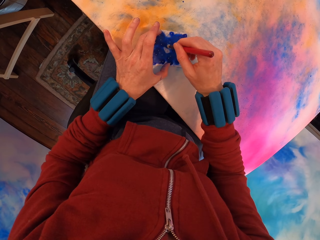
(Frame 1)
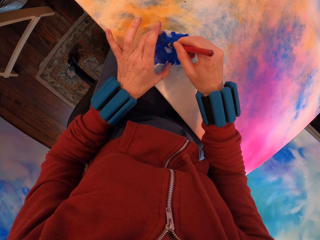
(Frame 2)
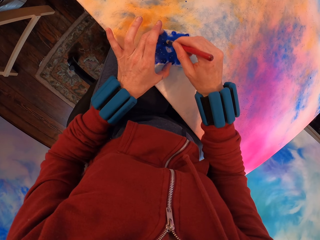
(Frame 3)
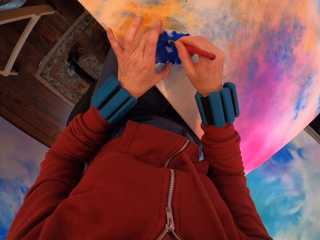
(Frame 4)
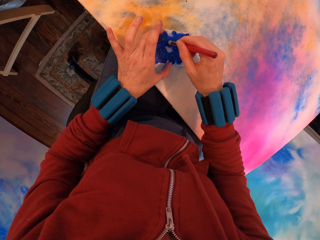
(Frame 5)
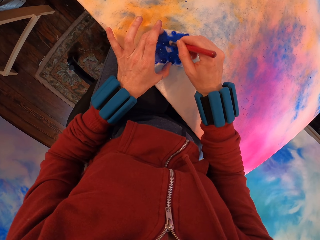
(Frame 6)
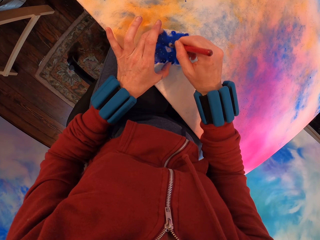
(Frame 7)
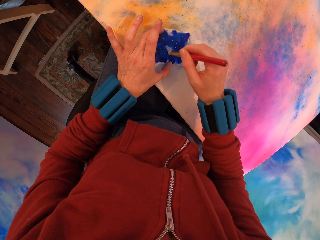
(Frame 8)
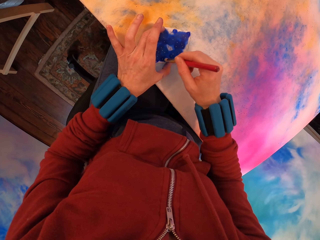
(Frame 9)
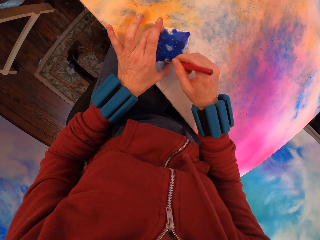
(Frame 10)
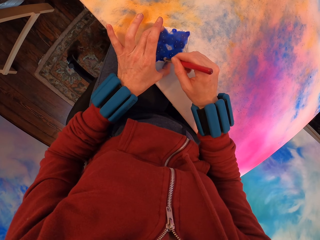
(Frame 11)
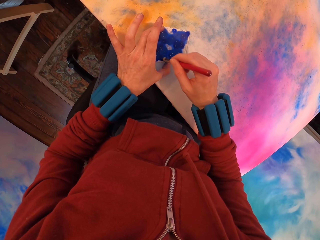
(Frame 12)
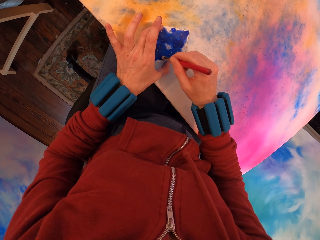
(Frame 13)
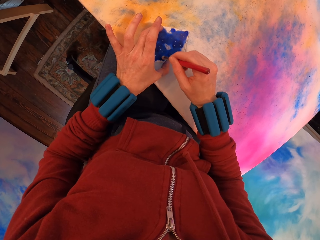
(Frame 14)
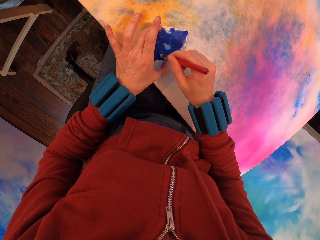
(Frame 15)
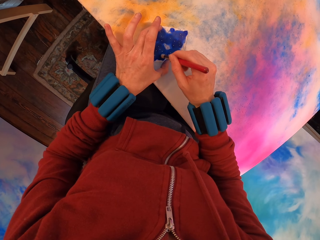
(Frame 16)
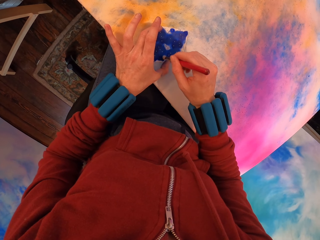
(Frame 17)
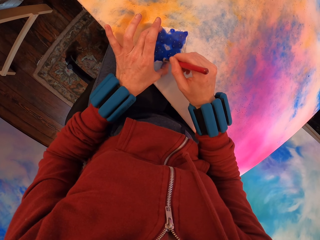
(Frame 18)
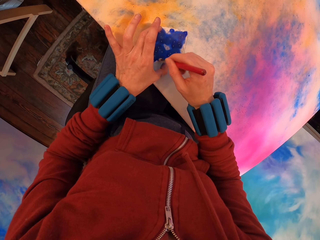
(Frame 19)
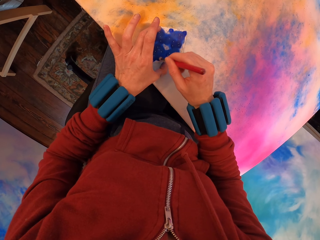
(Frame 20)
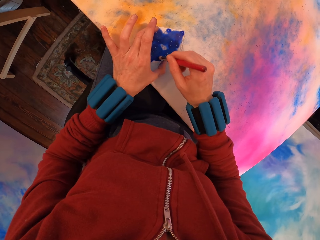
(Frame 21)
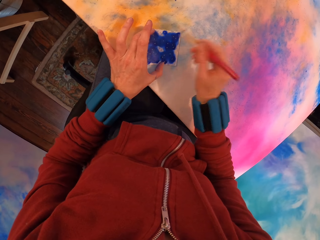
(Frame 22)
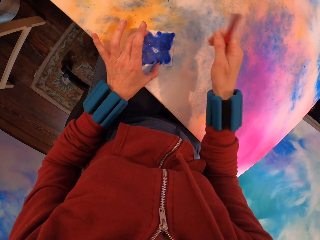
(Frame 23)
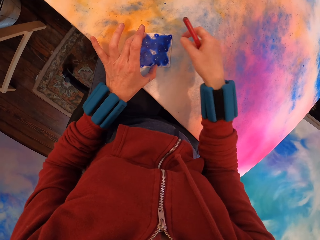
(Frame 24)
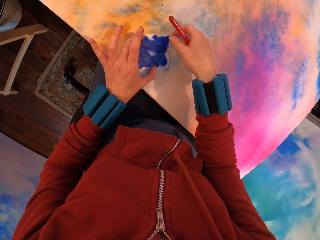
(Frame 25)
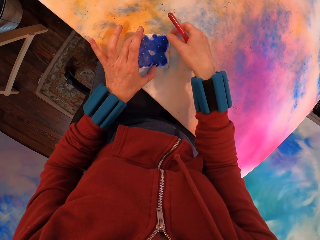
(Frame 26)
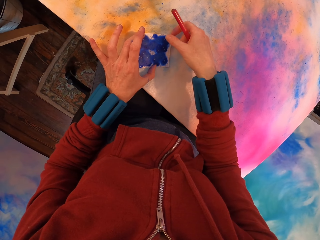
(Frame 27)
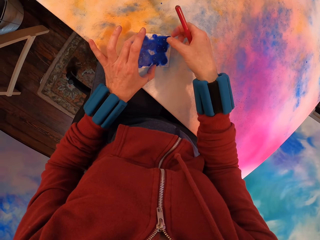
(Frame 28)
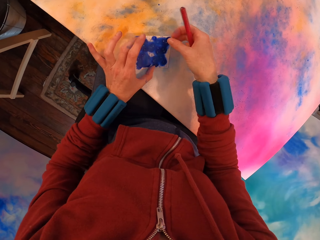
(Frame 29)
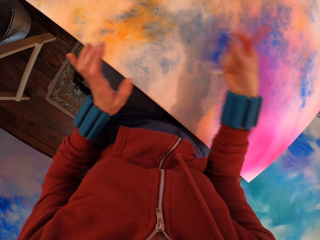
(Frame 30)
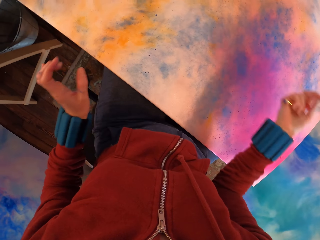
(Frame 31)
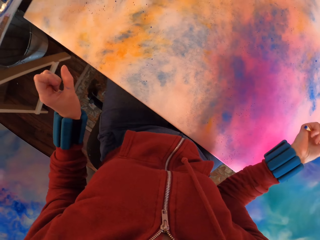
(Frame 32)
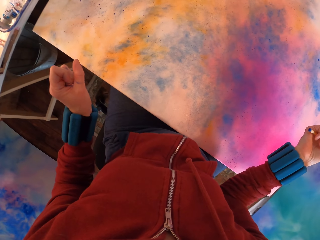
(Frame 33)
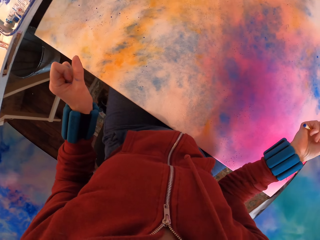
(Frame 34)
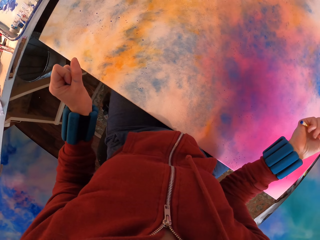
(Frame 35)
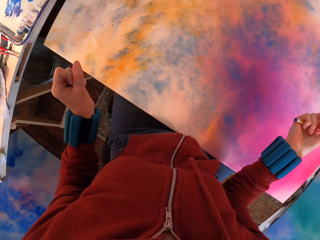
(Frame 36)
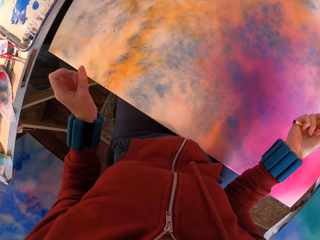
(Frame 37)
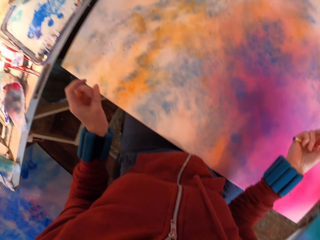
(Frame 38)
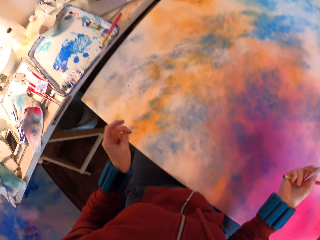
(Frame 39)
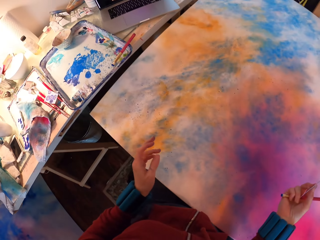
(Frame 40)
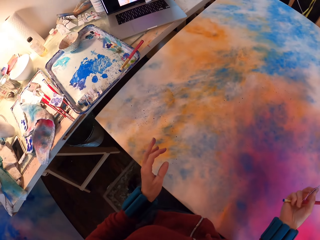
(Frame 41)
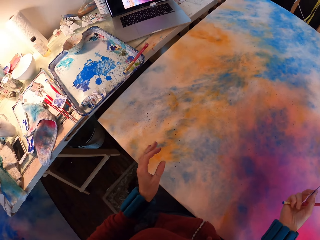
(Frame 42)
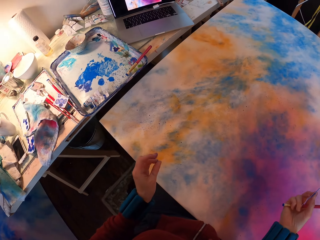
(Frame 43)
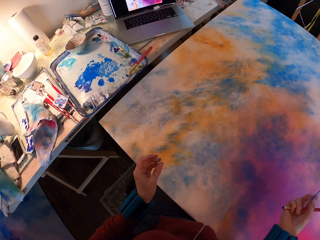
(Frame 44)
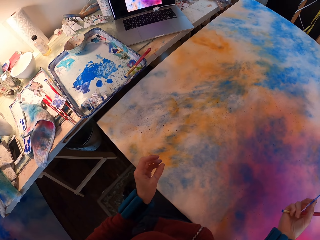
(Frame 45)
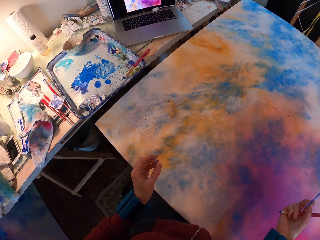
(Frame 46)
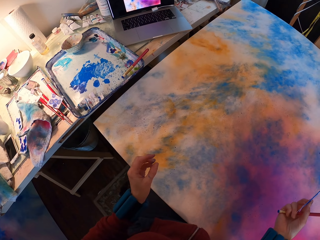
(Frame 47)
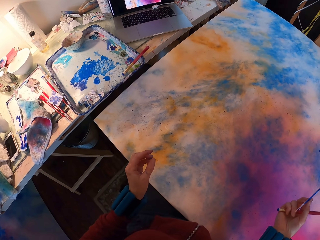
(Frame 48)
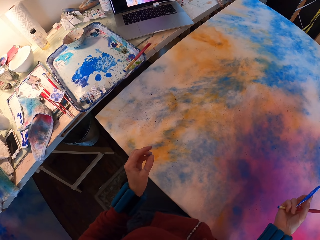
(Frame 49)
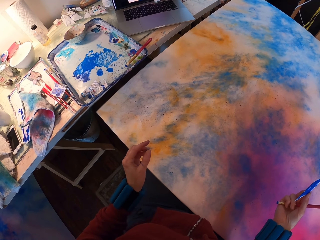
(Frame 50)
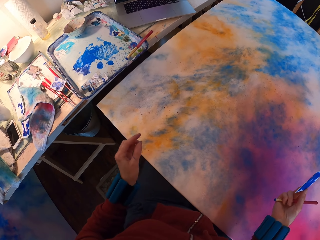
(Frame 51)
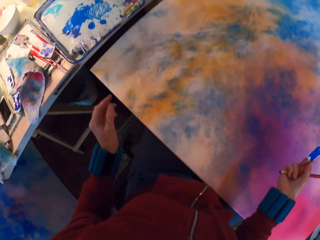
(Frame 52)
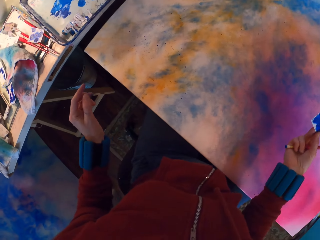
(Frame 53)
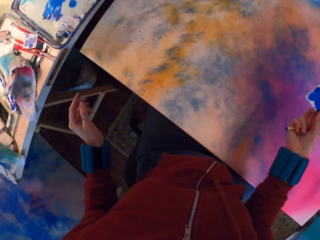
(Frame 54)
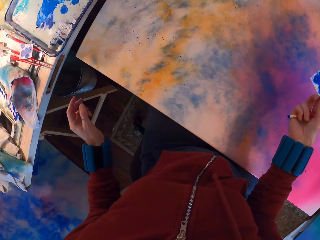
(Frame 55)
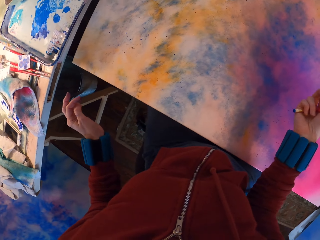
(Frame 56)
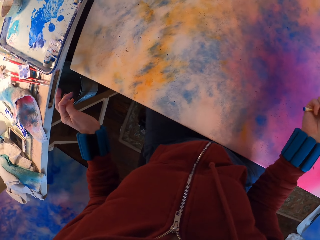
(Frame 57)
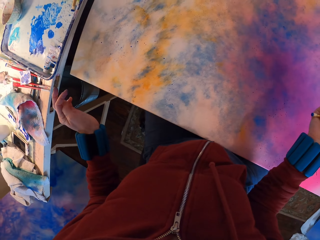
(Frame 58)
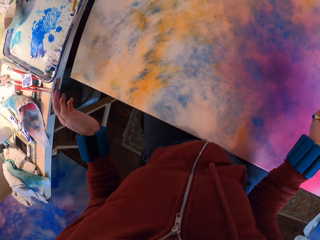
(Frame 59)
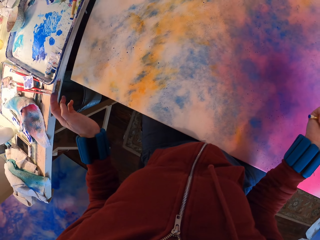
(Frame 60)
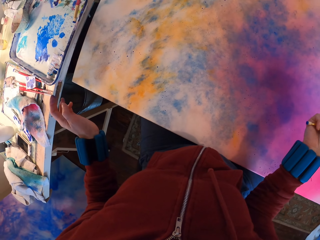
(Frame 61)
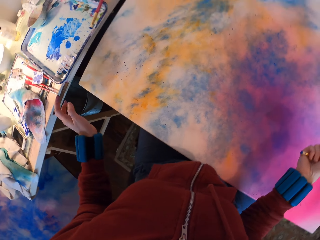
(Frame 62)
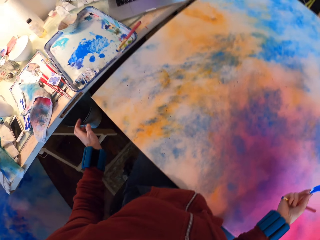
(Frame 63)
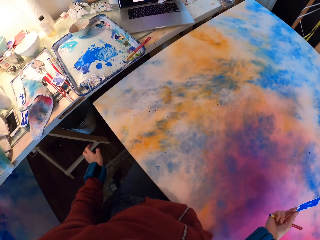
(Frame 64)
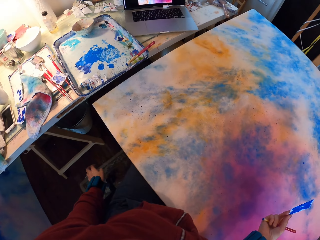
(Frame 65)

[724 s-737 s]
The camera wearer removes the paper. They look at the painting. They look around.

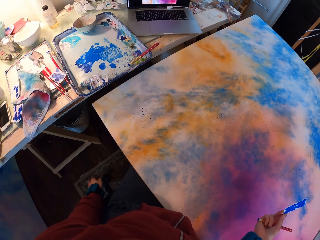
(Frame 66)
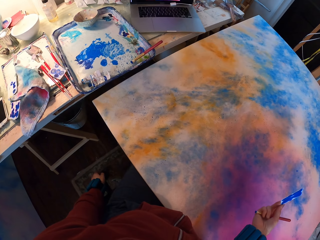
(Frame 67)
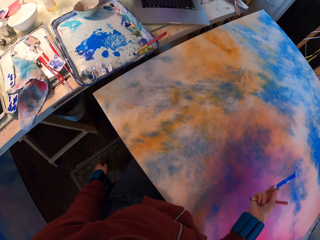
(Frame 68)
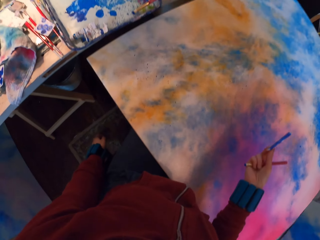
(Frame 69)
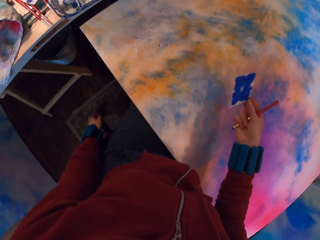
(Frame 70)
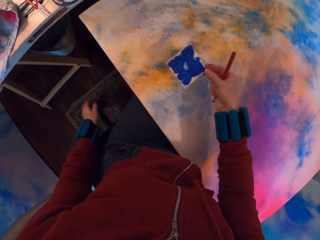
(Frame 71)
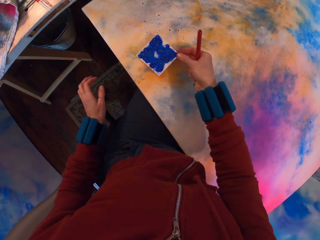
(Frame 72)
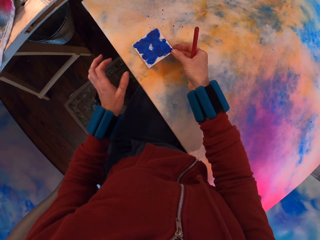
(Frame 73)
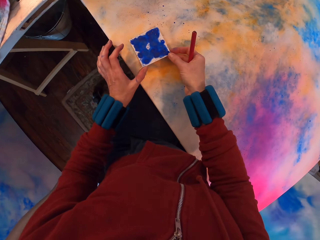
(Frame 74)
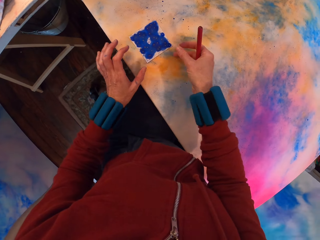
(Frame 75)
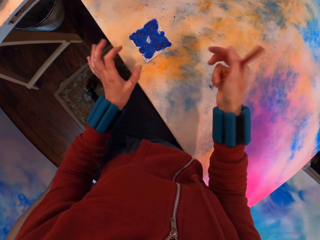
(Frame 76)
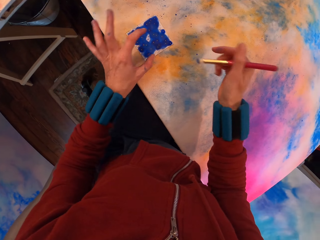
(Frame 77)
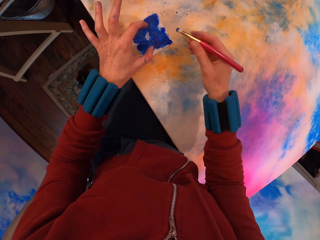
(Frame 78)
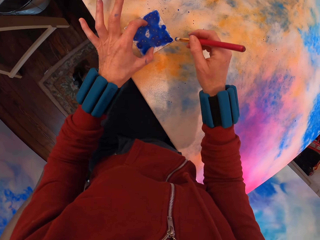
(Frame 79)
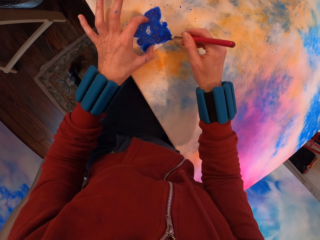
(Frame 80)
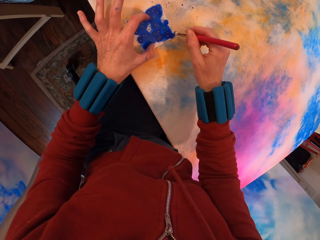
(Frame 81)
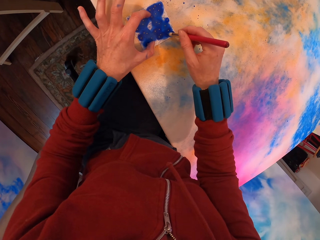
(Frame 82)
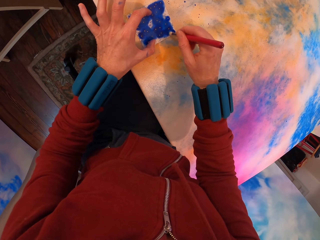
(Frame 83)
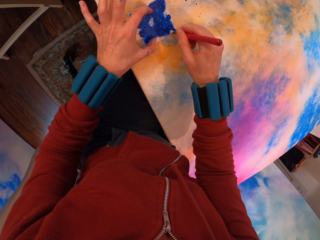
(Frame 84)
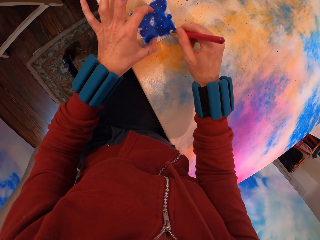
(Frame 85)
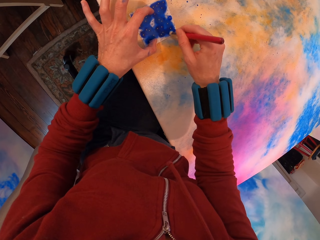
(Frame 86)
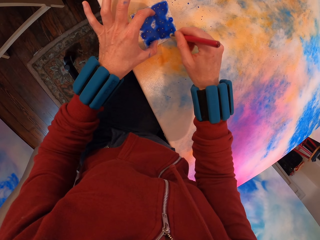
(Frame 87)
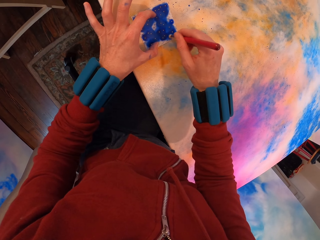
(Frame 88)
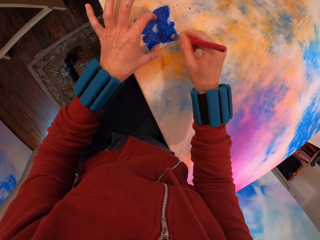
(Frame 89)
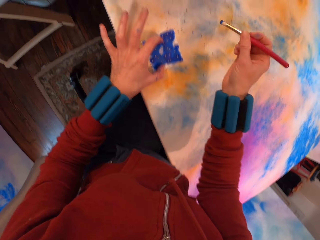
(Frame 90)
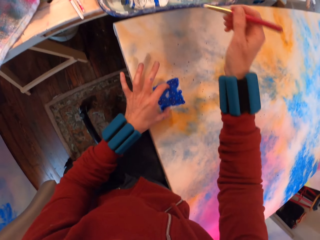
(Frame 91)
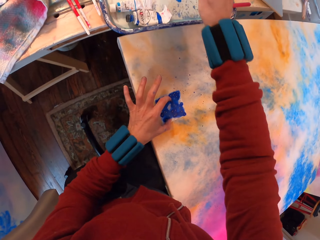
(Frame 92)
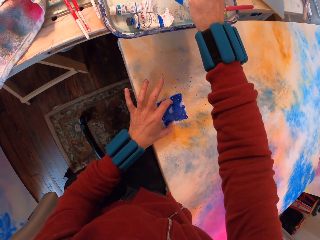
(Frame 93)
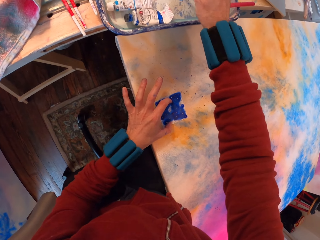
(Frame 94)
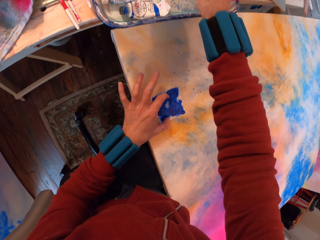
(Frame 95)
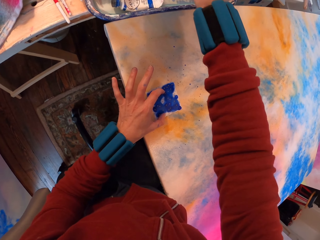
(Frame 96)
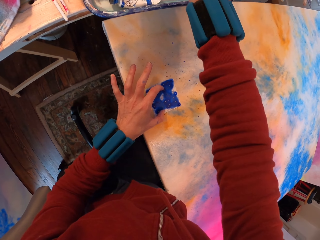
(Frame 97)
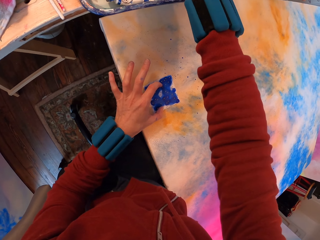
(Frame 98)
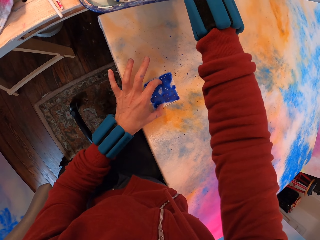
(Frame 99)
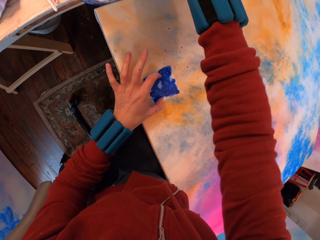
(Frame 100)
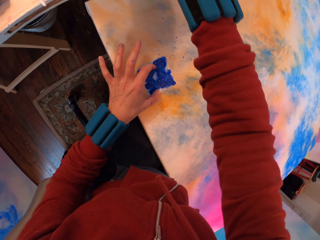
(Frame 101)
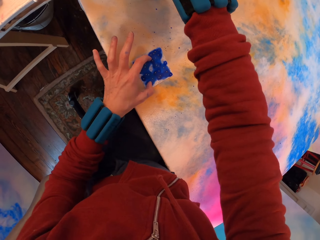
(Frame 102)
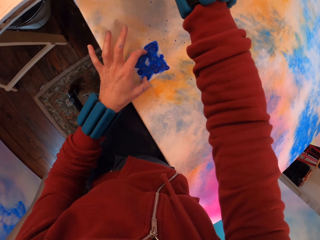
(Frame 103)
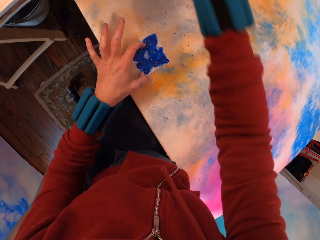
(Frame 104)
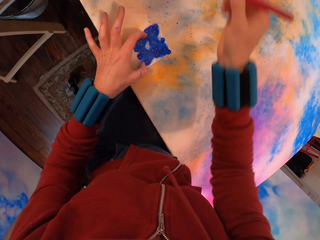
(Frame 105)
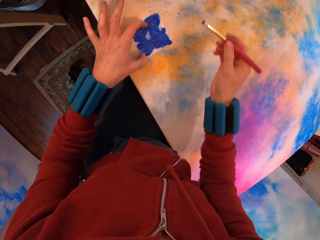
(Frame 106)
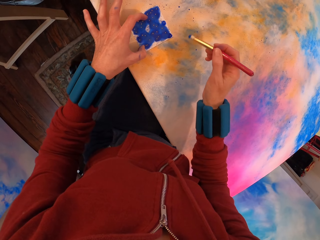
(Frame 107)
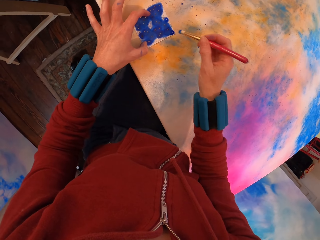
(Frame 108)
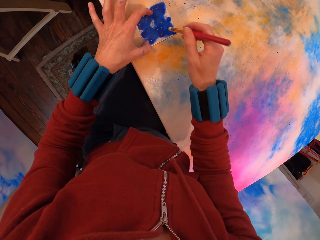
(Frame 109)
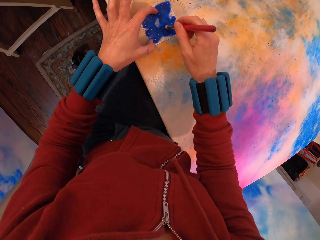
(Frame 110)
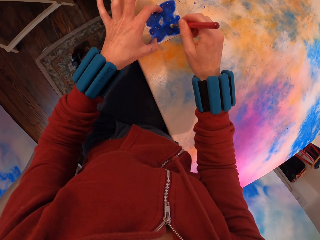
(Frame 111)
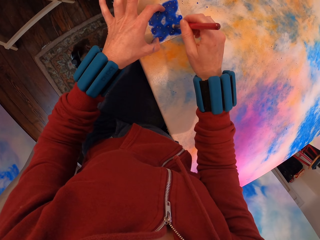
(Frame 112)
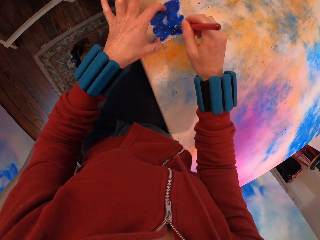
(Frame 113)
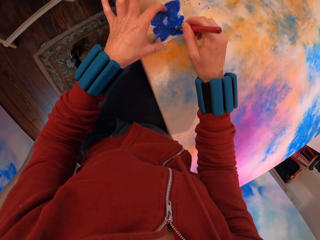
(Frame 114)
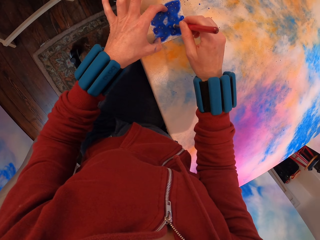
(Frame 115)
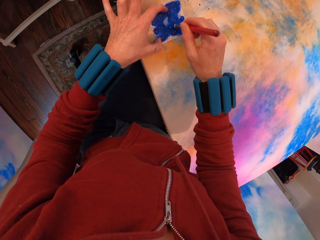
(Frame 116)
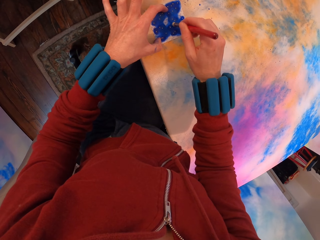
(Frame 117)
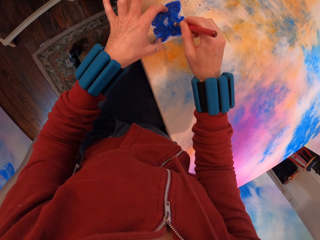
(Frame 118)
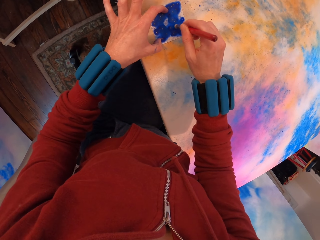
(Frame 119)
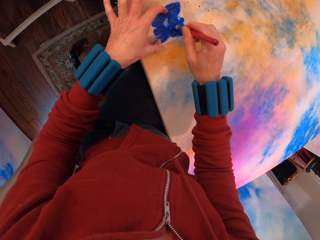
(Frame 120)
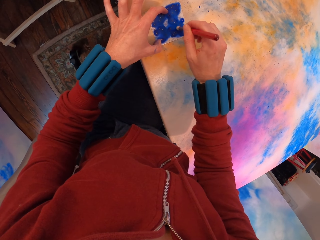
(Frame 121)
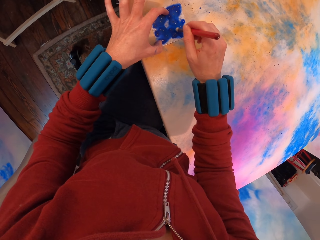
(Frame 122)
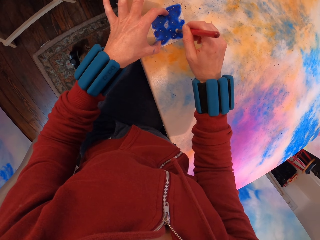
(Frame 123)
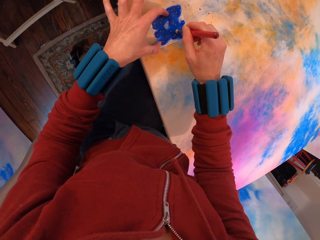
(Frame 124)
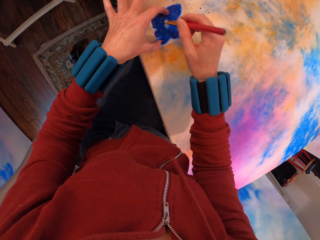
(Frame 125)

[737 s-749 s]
The camera wearer applies paint with a brush on the painting. They rub paint on the tray with the brush. They pick up paint. They apply paint with the brush on the painting.
